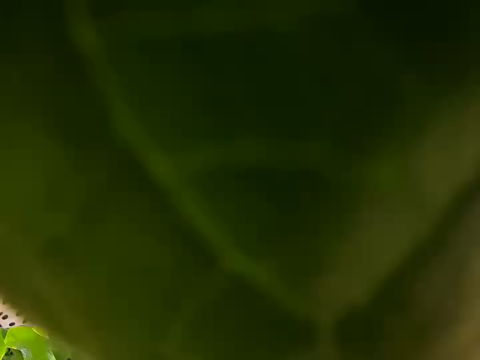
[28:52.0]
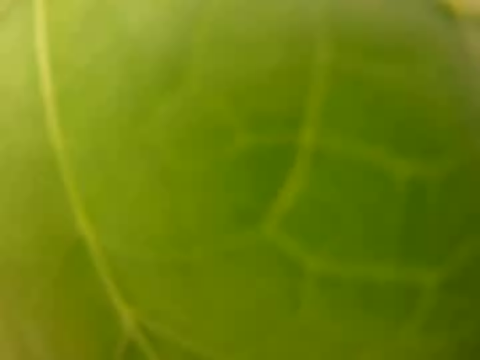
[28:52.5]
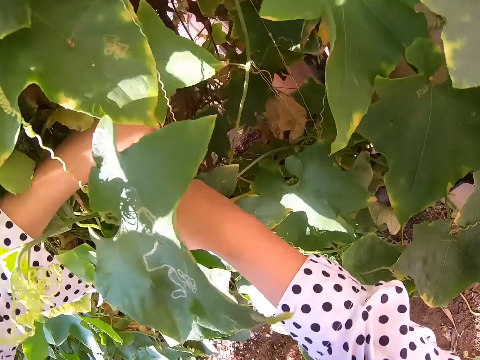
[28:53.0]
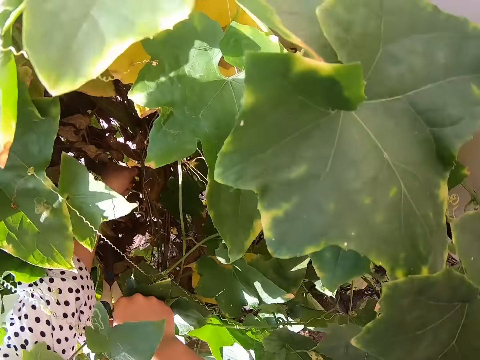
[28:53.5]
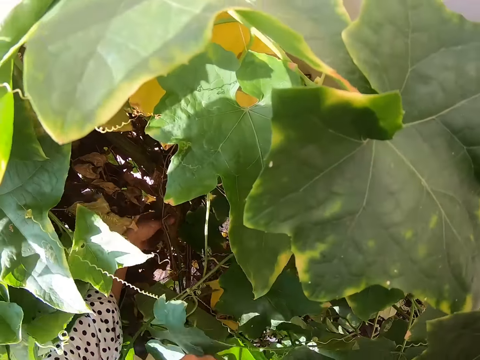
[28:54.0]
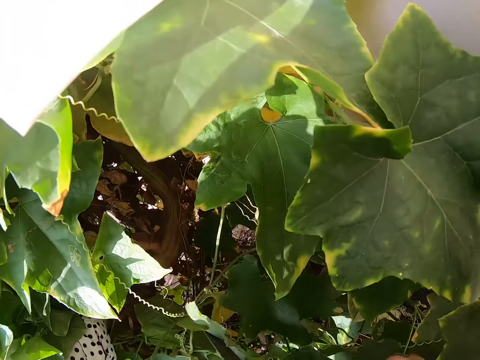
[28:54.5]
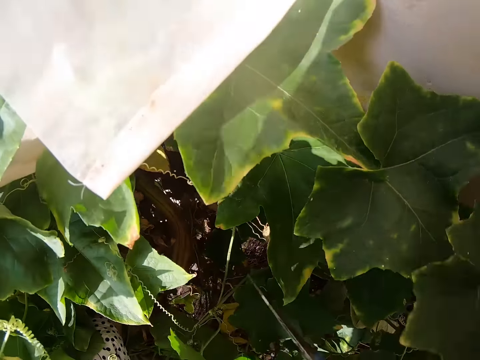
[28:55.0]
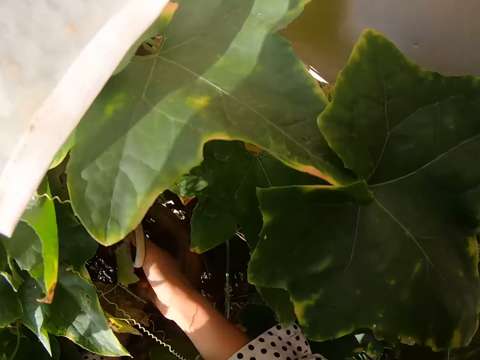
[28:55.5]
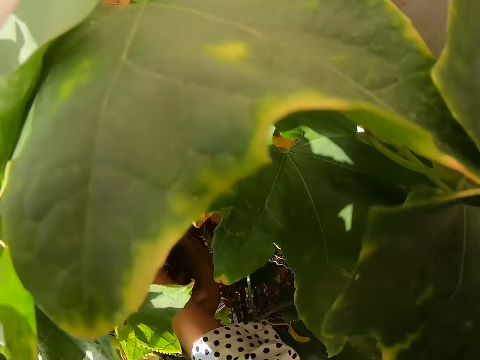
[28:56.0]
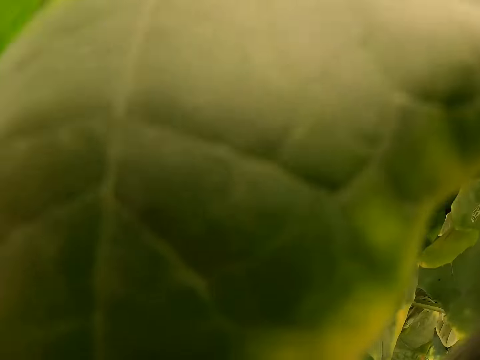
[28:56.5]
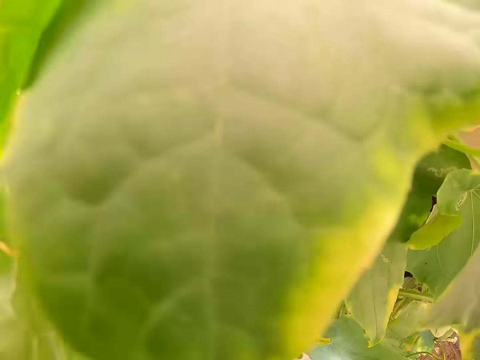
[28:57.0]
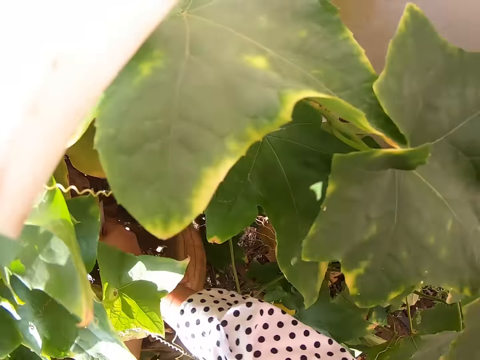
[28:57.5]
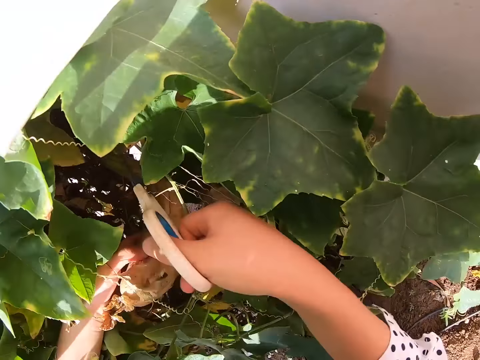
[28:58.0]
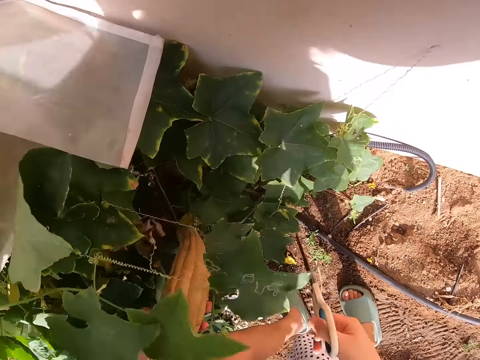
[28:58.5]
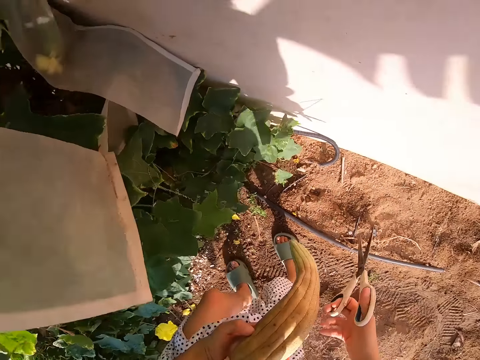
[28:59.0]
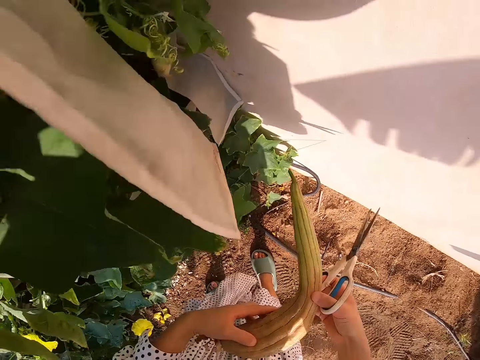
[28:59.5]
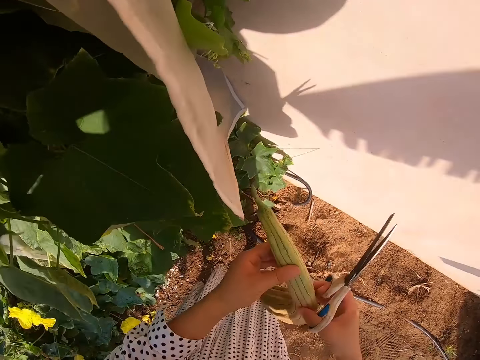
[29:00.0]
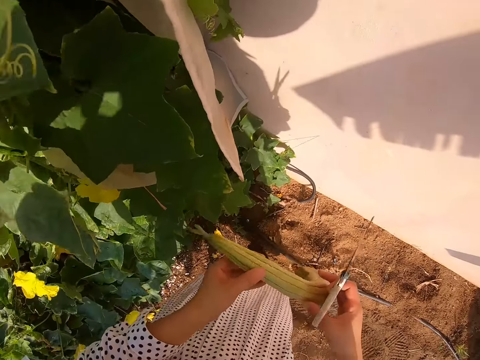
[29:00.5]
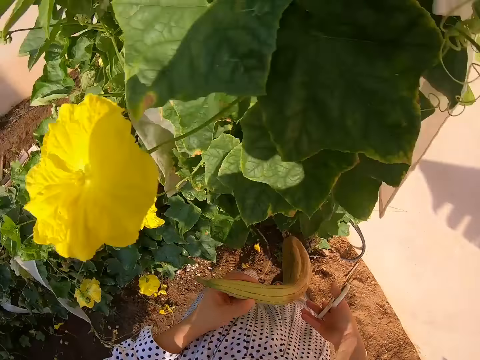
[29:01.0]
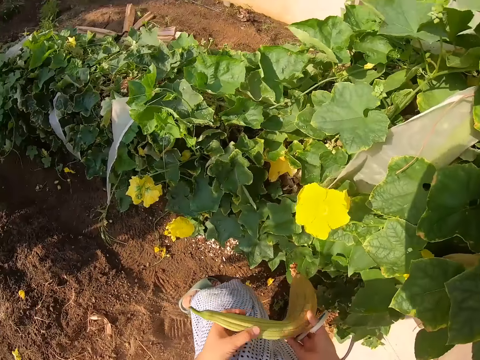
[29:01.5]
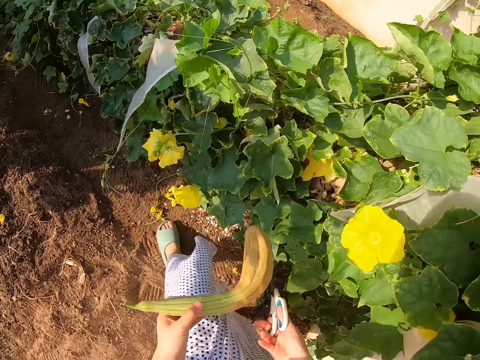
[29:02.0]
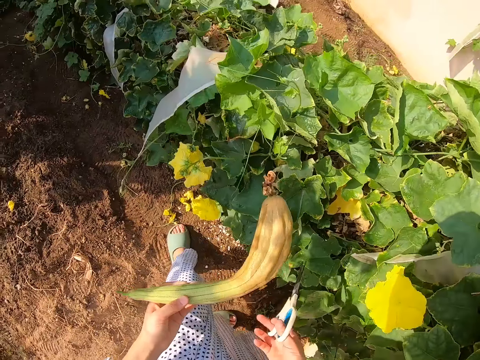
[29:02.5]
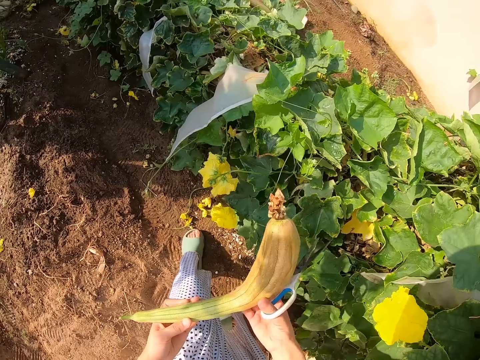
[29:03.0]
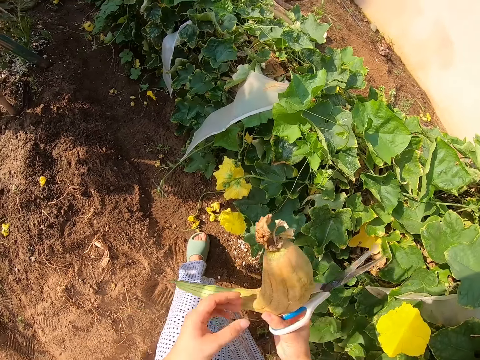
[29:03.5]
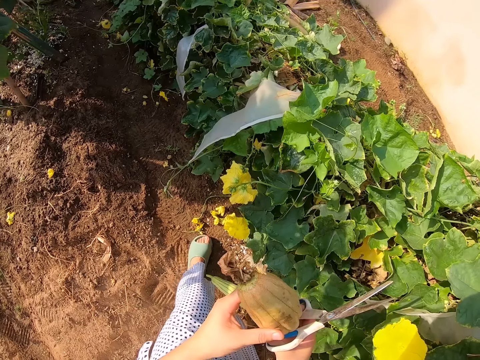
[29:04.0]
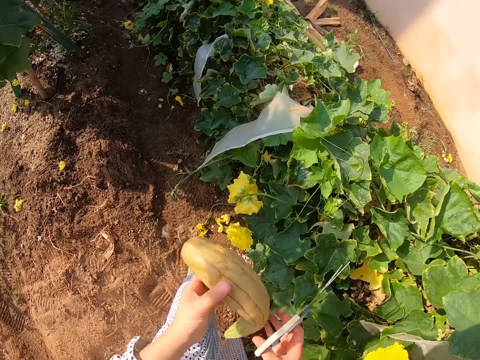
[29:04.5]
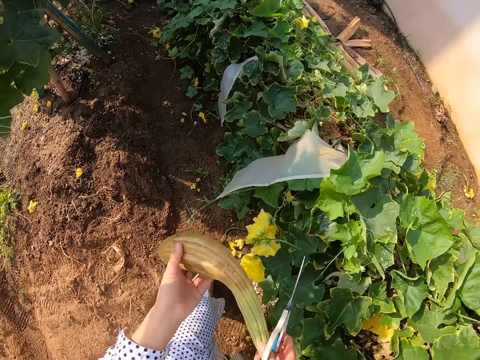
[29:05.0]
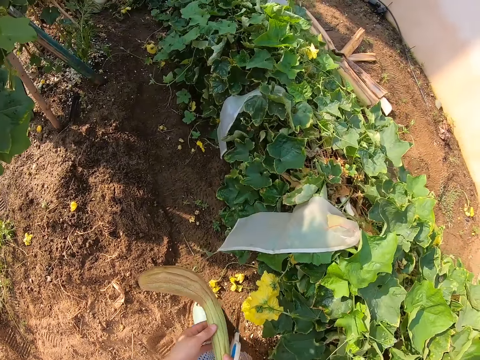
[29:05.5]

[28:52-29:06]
The camera wearer holds a pumpkin. They carry the pumpkin. They cut off part of a plant. They hold the pumpkin.

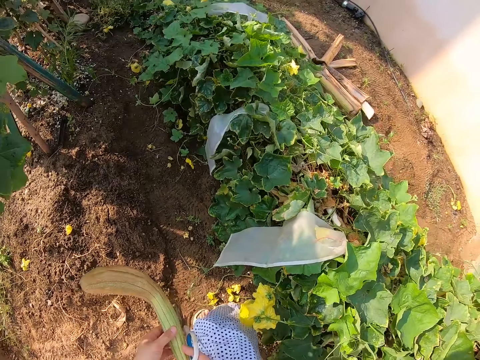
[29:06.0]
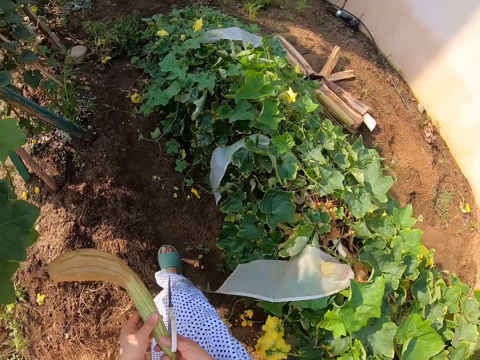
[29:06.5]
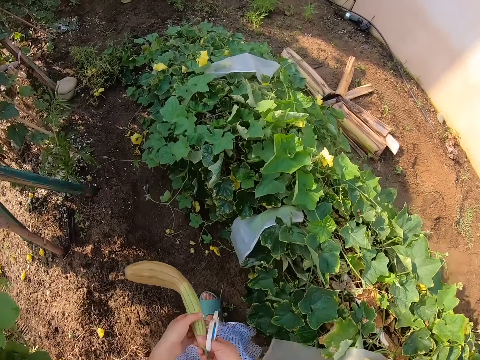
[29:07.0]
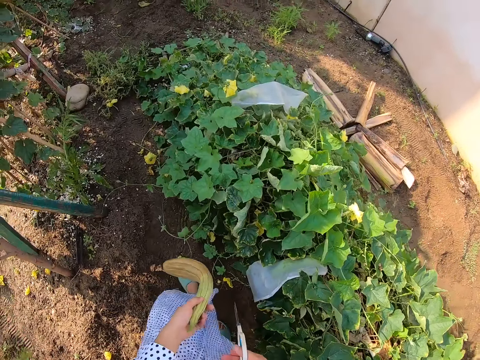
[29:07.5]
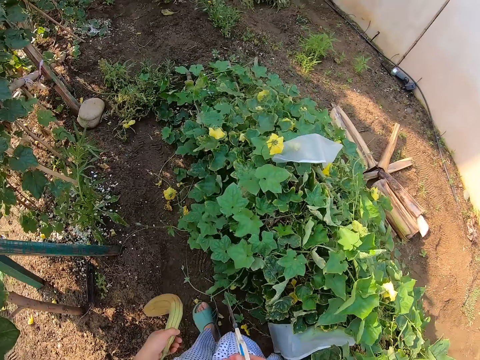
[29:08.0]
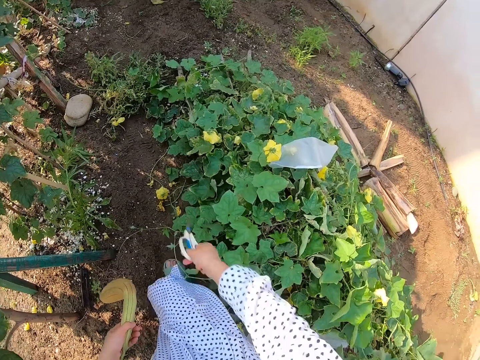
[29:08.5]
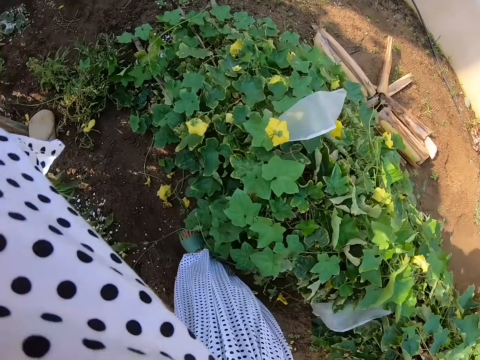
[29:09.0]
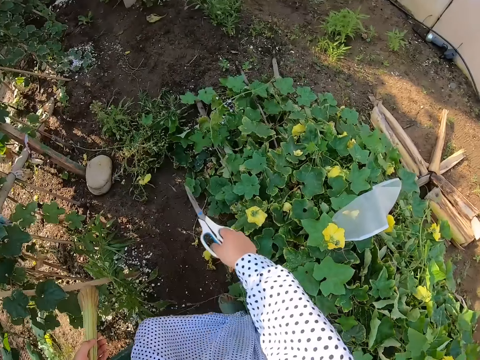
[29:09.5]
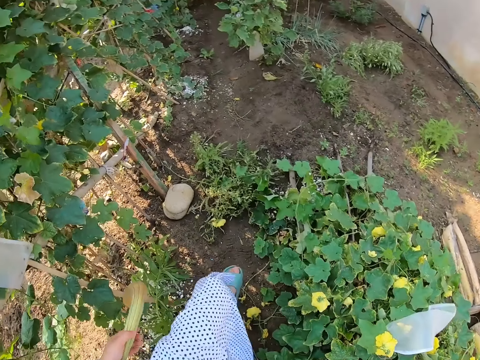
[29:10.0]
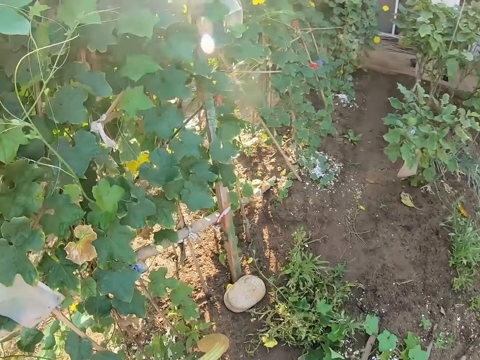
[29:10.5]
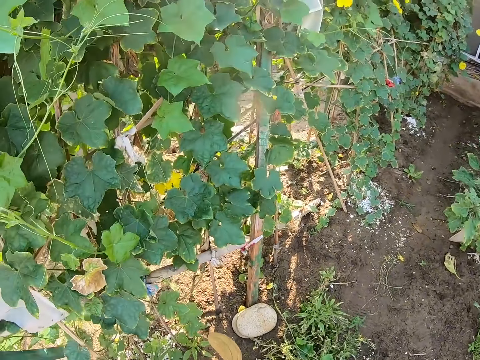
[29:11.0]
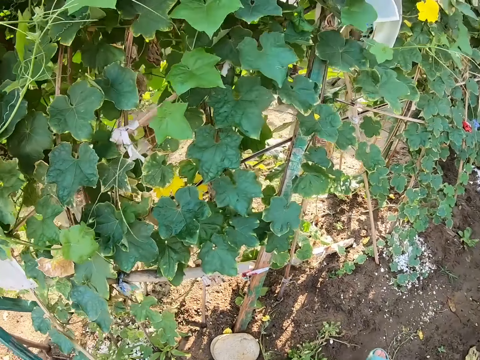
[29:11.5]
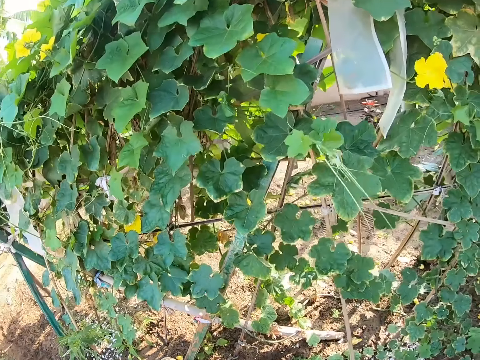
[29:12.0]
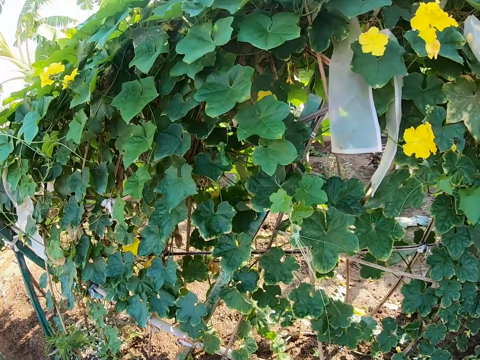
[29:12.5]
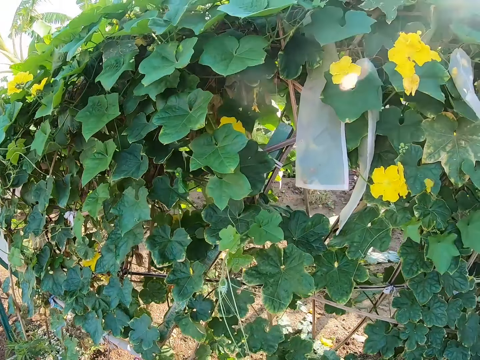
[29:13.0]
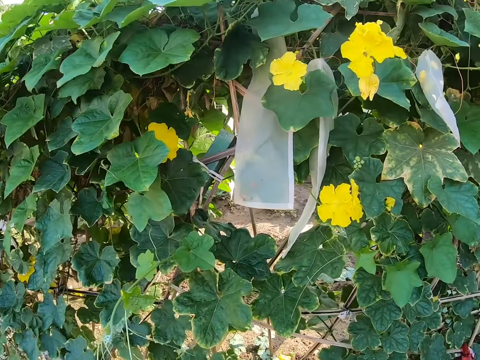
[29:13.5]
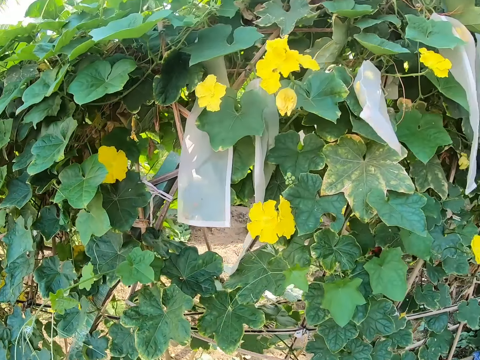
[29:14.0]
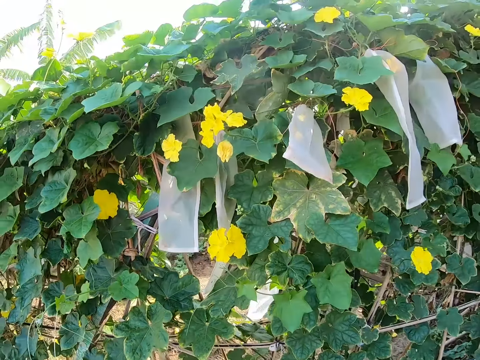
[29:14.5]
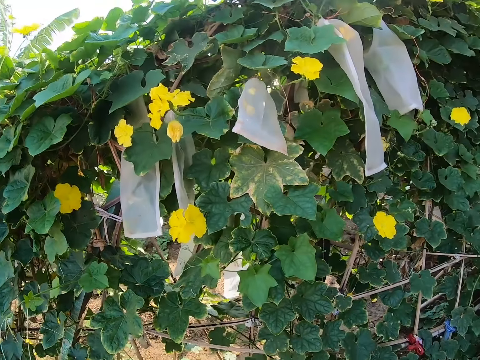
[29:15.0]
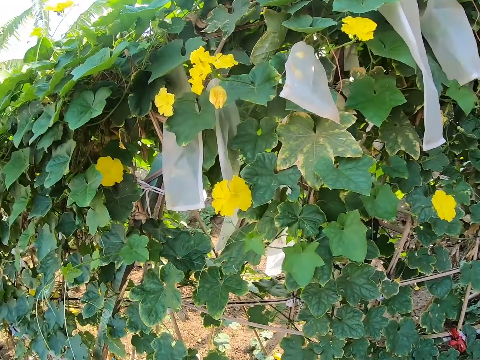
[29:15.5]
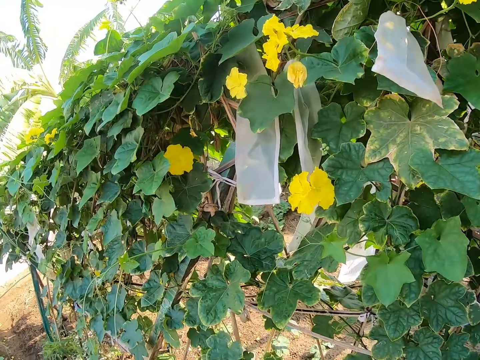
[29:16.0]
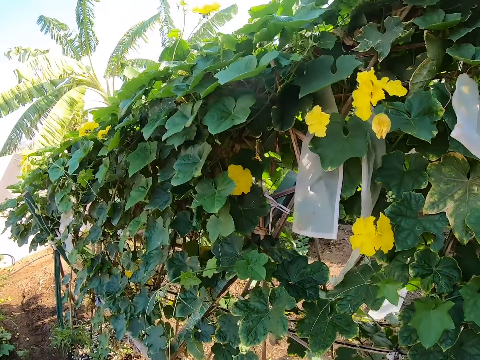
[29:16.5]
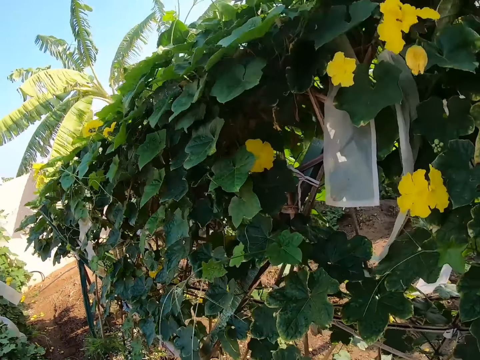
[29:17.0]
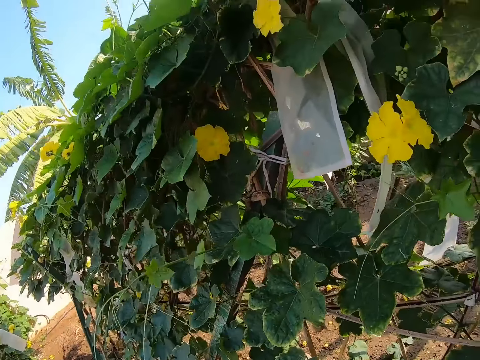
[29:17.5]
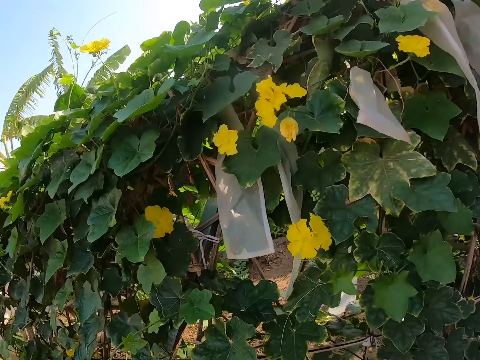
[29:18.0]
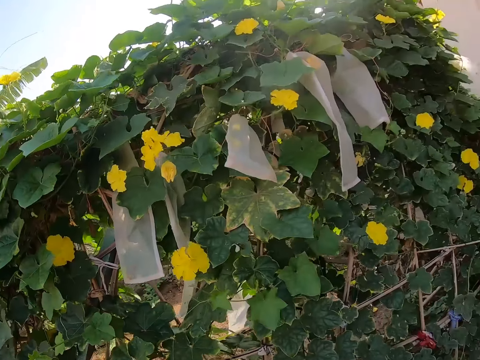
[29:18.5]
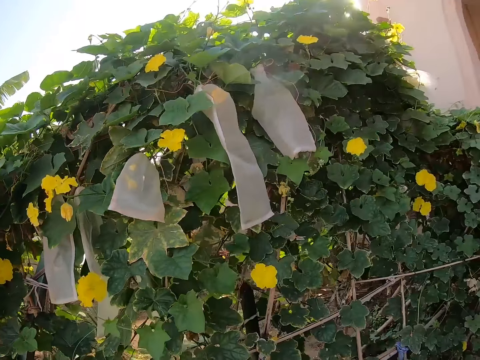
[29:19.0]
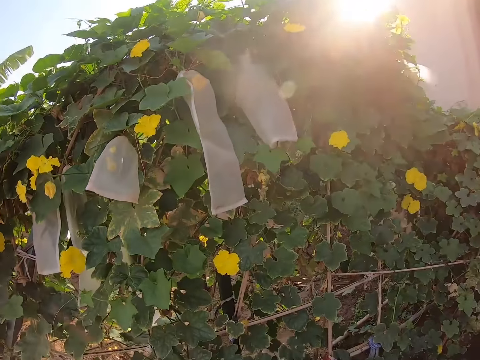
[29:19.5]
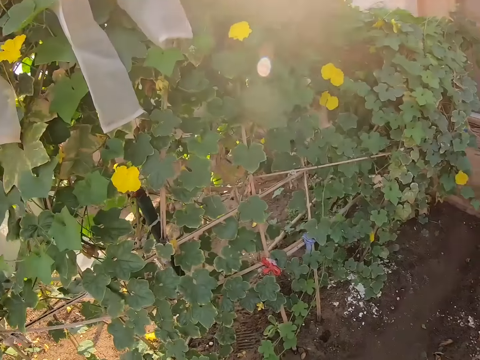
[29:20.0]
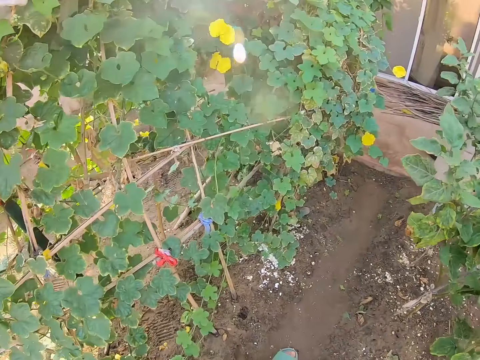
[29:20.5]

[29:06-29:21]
The camera wearer walks in the farm. They look around.
